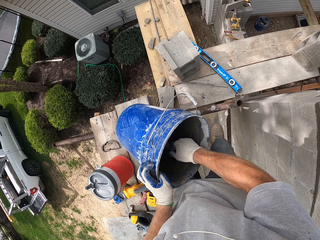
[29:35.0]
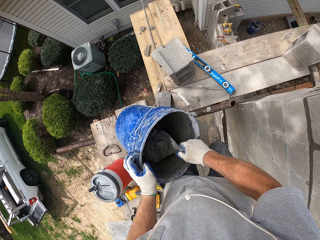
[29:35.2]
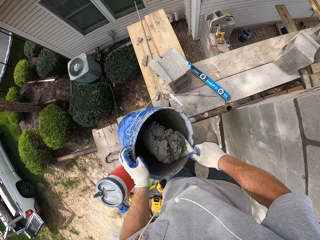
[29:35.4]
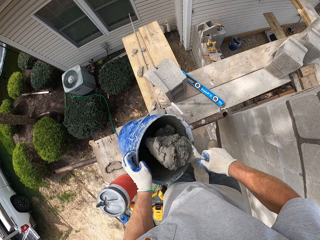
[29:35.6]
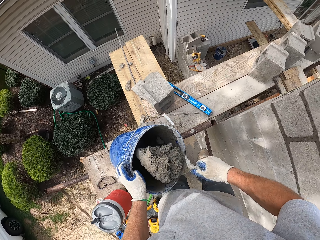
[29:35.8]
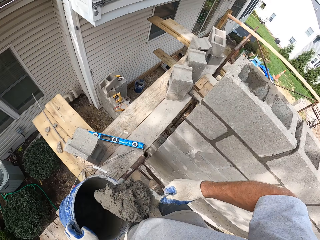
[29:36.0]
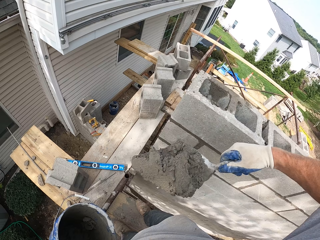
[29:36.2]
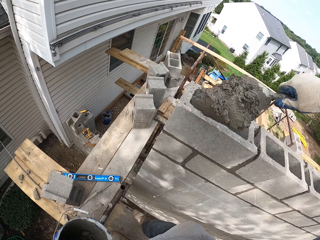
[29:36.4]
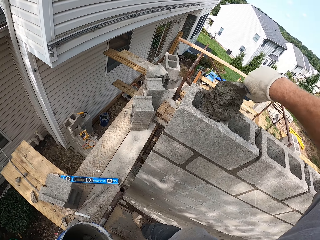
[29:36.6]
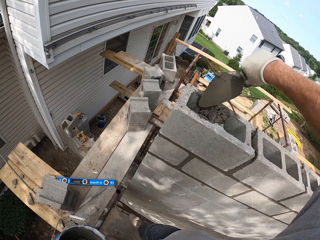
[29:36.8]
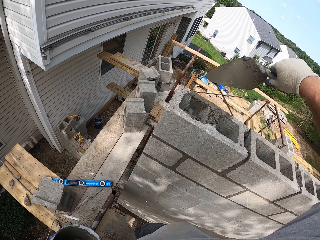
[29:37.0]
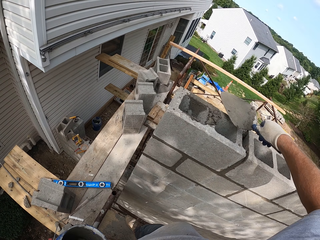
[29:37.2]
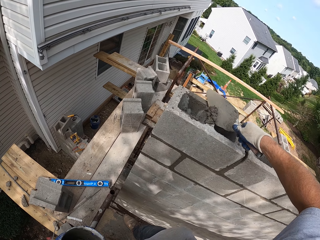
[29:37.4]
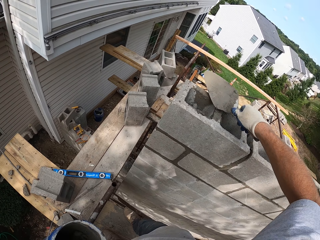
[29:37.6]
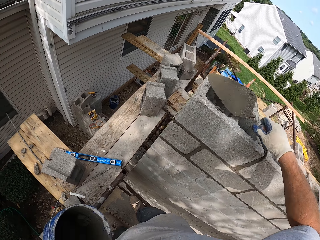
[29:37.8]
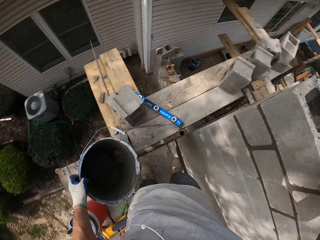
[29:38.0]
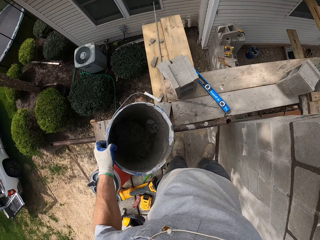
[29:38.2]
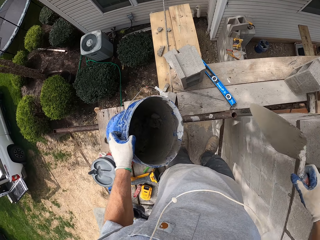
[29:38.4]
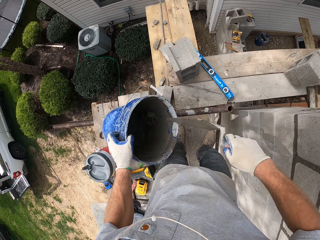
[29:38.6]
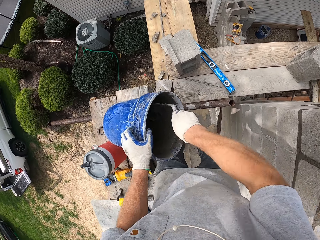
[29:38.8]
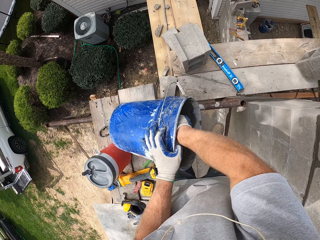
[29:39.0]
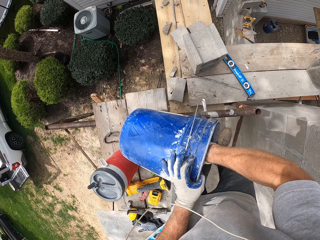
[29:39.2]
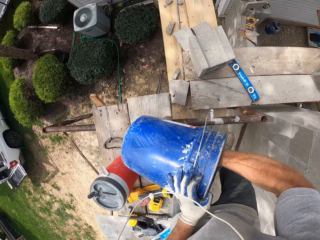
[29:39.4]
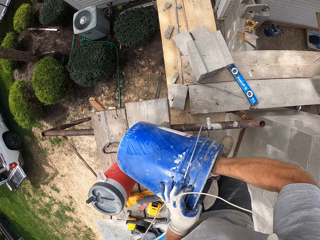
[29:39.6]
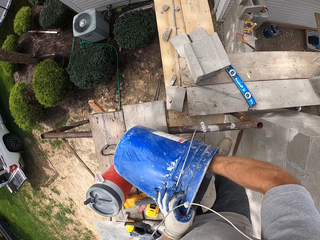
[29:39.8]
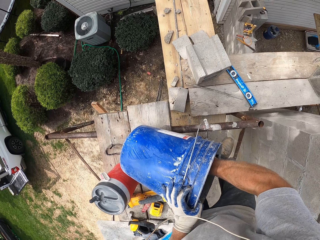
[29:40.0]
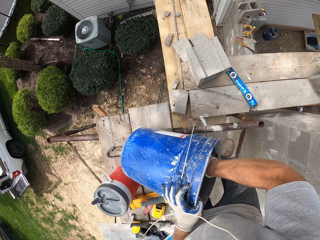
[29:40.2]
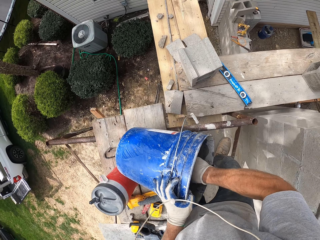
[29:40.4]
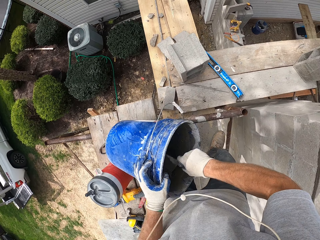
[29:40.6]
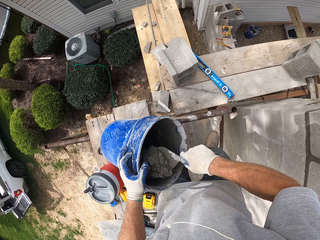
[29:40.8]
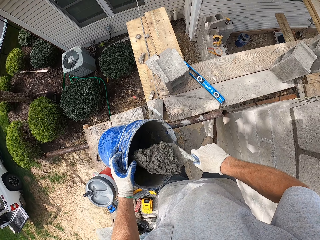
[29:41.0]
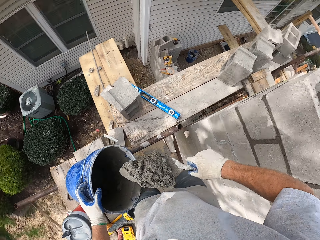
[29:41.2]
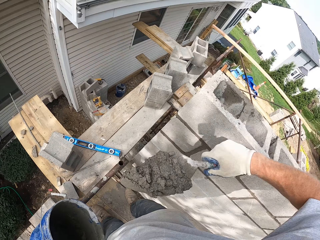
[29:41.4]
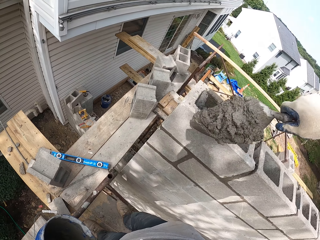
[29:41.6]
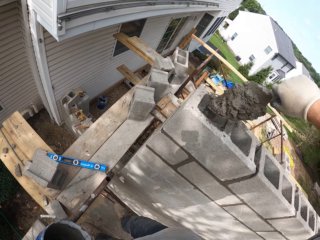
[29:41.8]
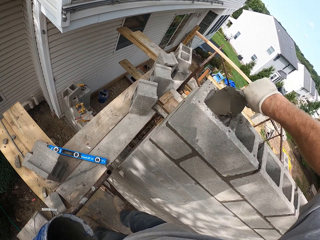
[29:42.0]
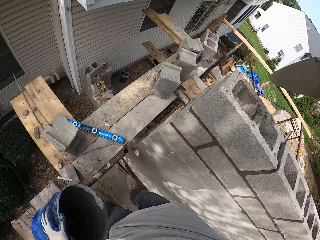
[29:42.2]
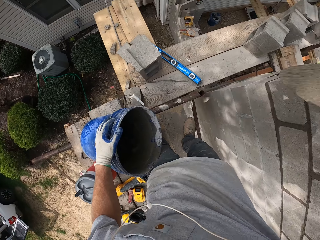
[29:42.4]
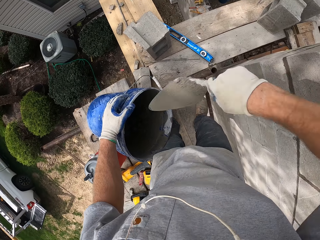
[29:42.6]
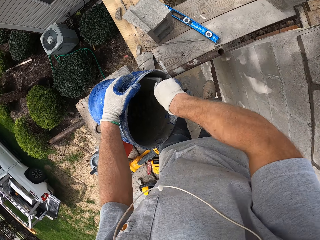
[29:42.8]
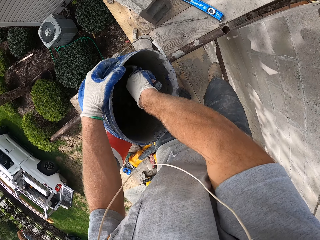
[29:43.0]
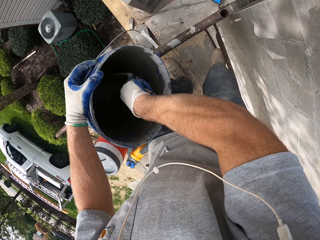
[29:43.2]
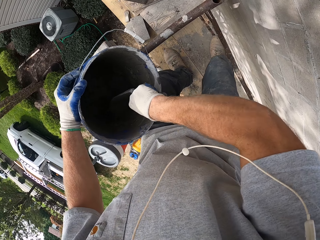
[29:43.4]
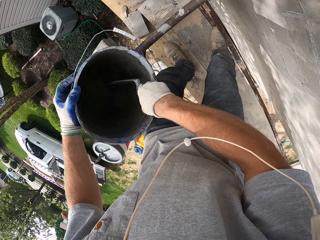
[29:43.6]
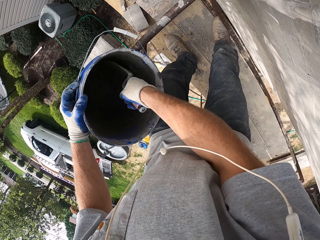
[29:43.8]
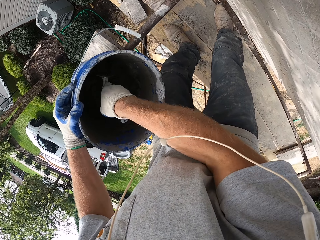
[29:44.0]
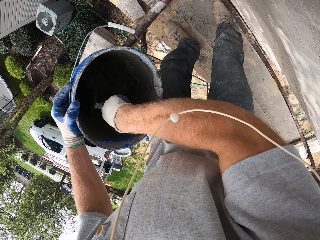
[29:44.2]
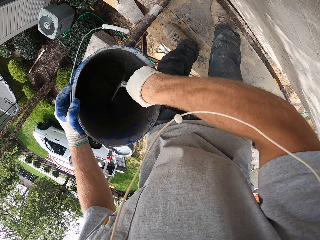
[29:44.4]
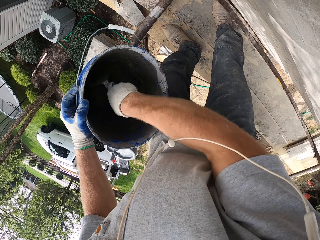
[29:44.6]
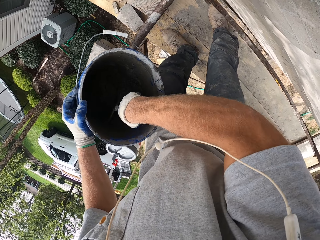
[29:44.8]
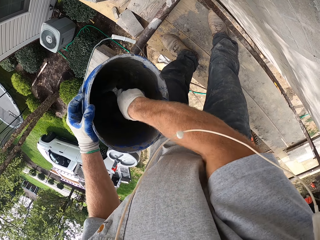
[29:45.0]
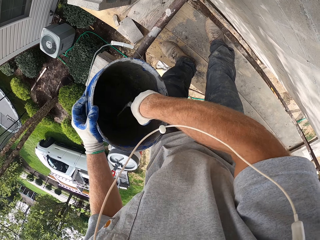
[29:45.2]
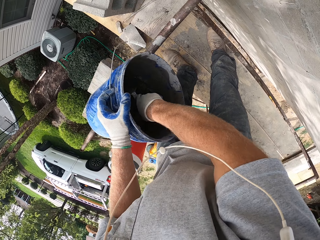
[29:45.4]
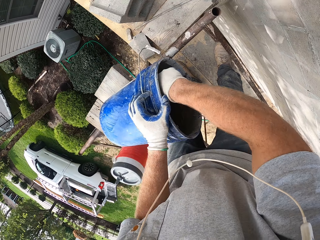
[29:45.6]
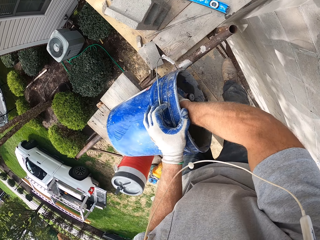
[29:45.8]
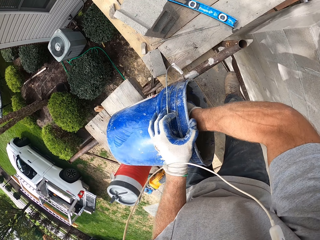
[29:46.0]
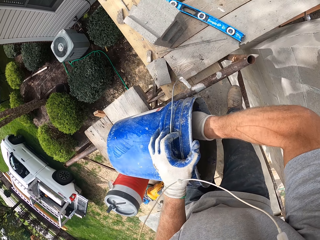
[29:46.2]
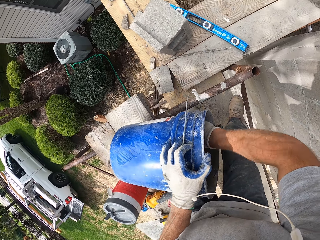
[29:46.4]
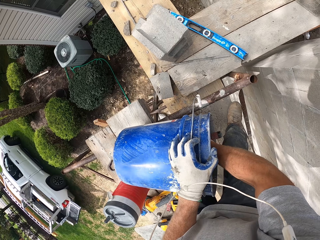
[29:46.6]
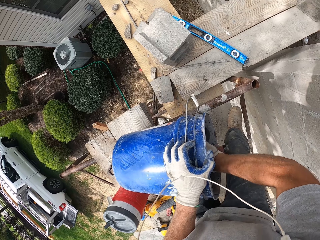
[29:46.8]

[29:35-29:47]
The camera wearer puts mortar in the bricks. They scoop mortar. They put the mortar in the bricks. They scoop mortar.

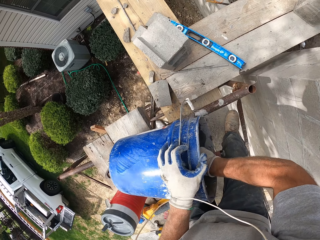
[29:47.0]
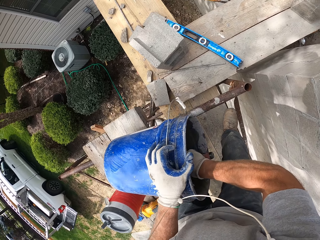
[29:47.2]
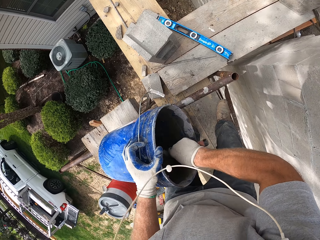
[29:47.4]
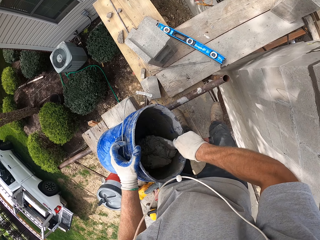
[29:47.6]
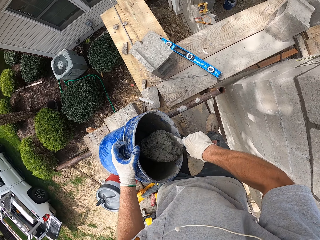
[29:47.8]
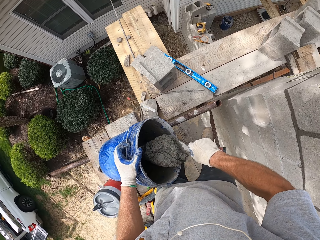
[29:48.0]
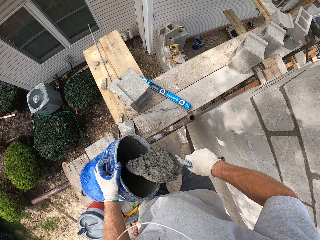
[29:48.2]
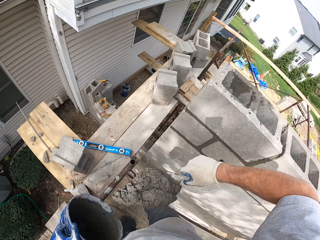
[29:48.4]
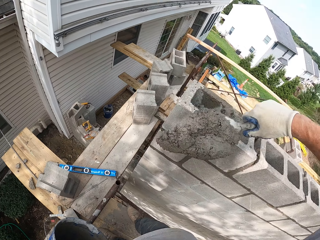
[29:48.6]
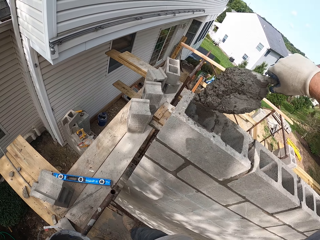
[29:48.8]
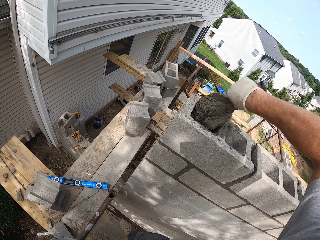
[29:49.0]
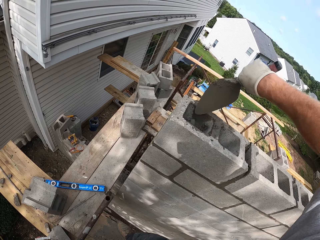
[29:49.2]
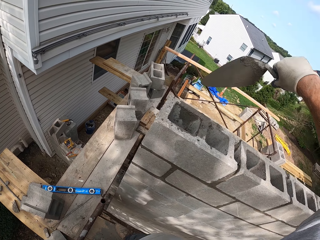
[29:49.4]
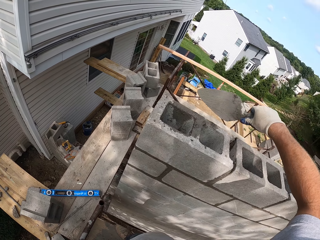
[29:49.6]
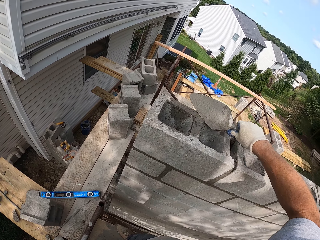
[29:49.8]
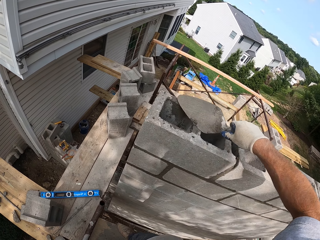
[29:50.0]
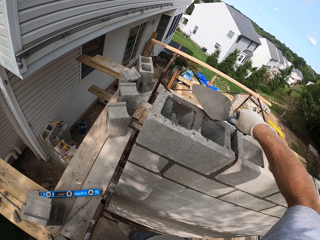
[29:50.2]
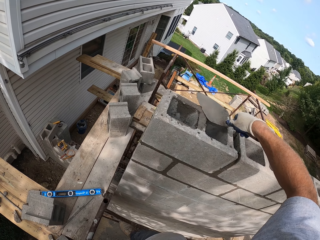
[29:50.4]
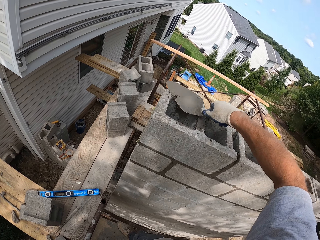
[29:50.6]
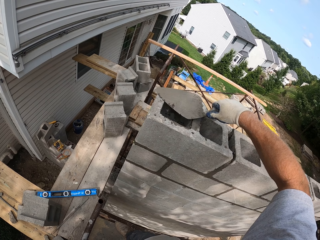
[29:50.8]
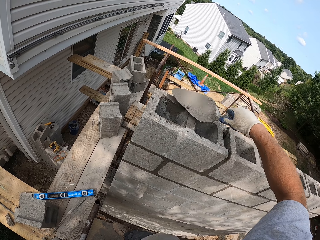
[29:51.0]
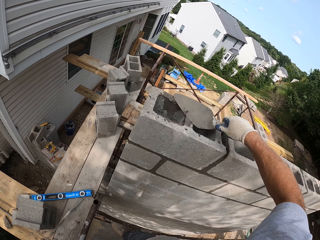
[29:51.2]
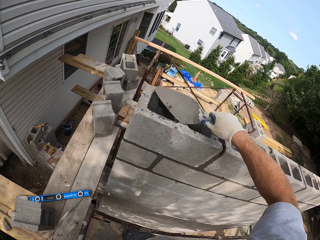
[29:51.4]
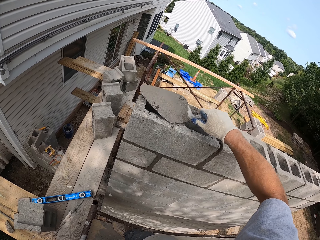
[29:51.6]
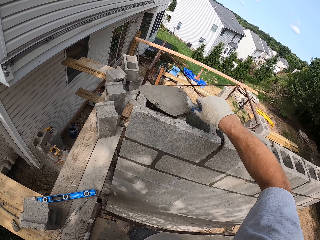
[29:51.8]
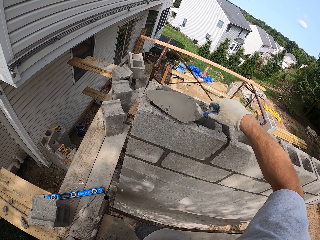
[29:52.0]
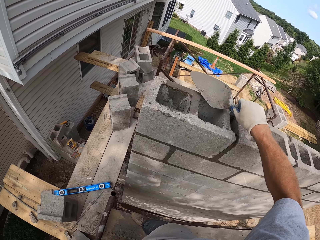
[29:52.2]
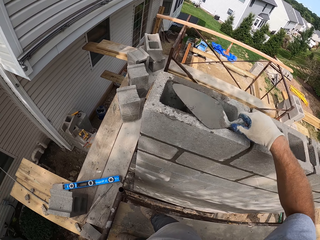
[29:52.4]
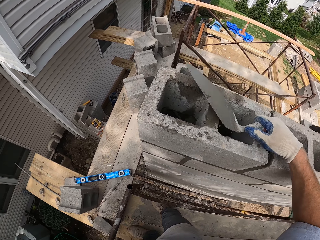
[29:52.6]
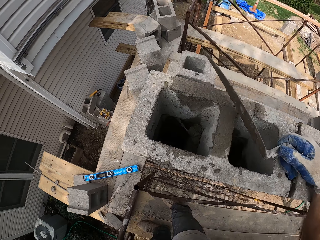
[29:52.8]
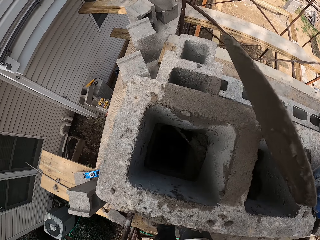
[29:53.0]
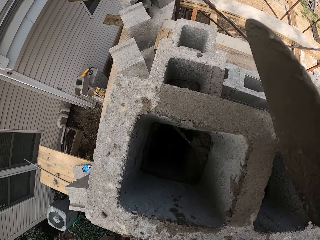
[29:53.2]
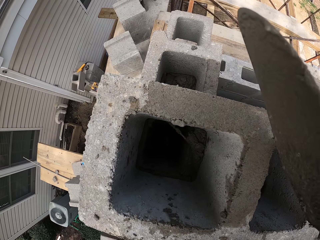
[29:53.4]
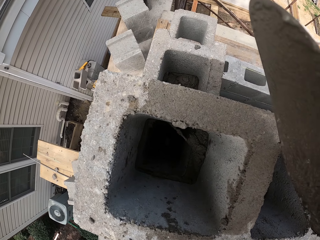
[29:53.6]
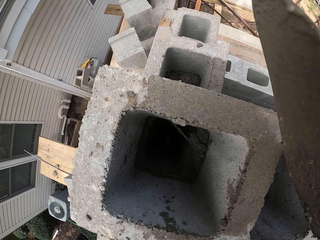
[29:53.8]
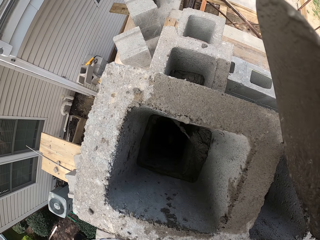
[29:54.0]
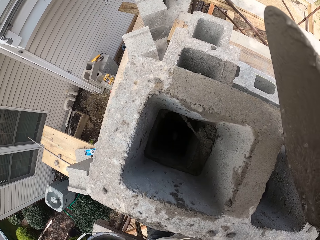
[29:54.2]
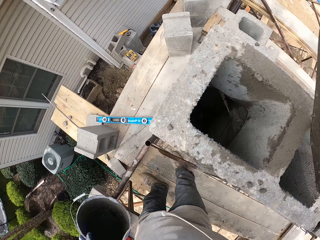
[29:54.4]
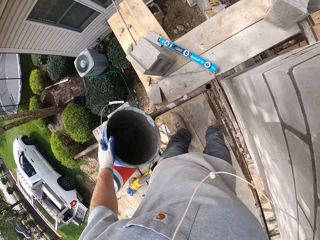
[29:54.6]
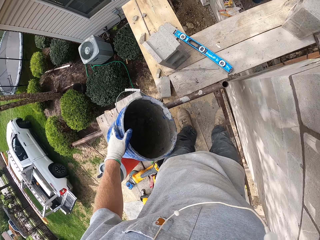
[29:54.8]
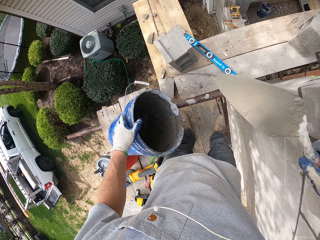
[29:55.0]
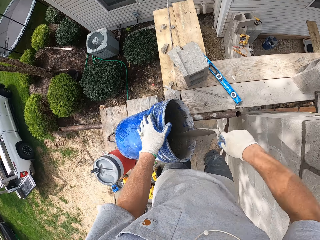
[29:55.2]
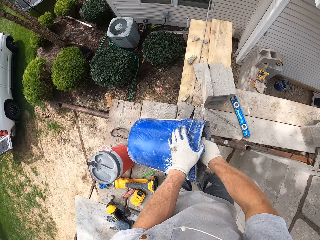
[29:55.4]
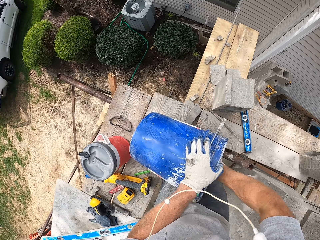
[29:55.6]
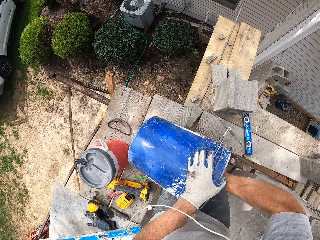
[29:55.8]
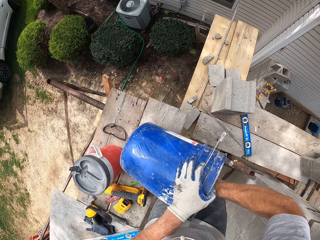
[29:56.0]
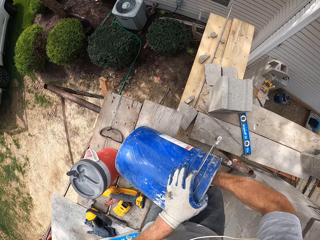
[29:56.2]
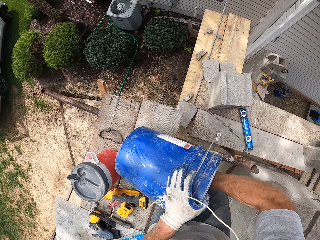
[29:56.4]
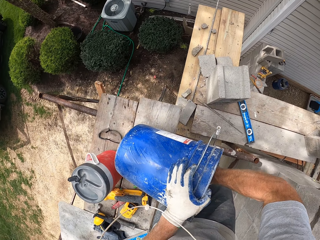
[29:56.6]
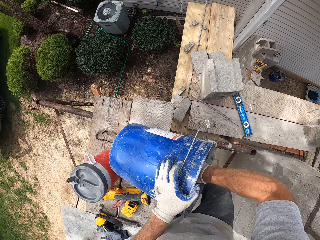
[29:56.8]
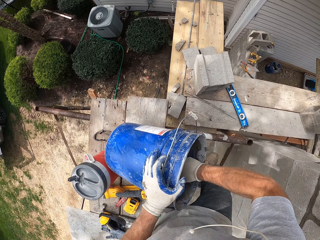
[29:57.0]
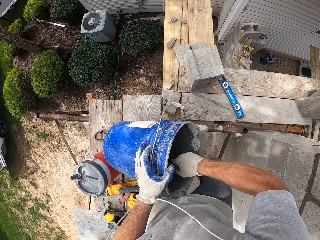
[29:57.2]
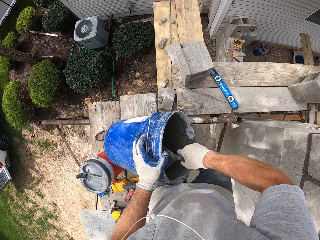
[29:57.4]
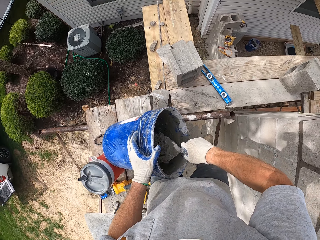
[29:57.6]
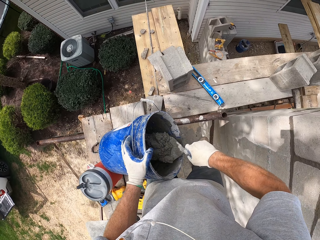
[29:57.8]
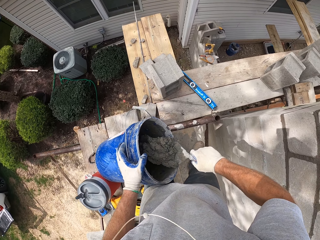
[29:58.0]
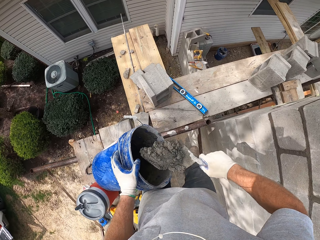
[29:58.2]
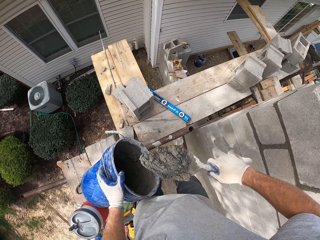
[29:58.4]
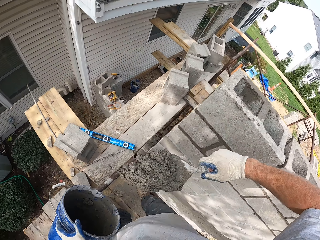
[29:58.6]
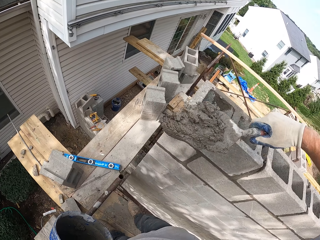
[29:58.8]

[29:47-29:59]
The camera wearer puts mortar in the bricks. They look into the block hole. They take cement from the bucket with the trowel.
